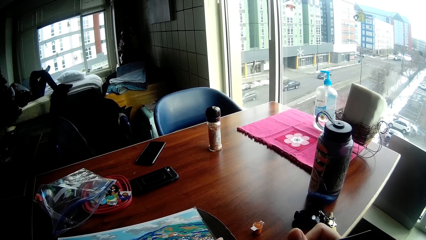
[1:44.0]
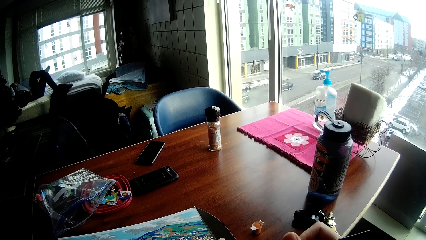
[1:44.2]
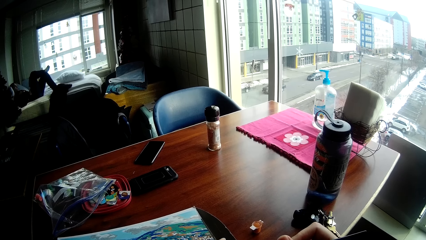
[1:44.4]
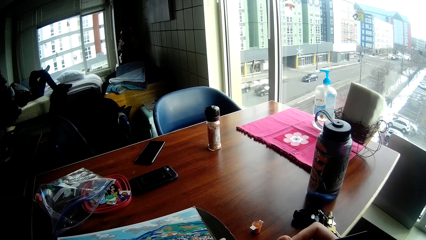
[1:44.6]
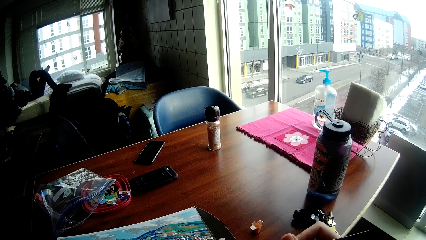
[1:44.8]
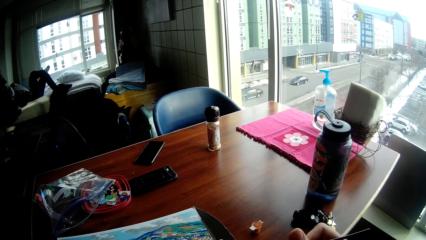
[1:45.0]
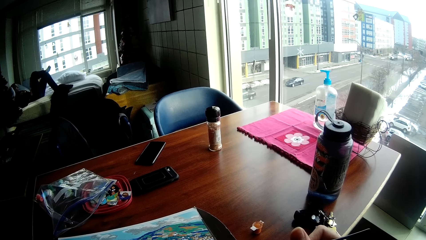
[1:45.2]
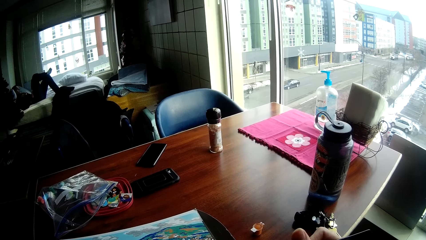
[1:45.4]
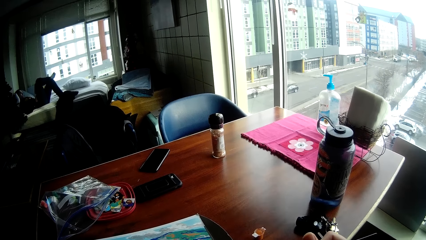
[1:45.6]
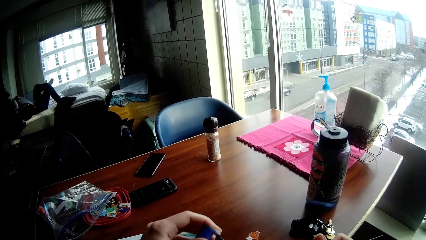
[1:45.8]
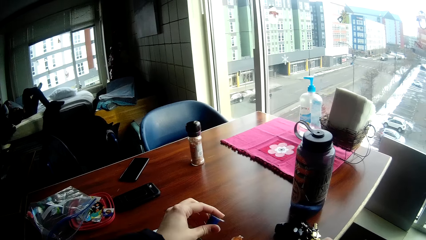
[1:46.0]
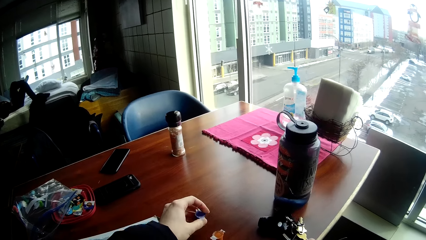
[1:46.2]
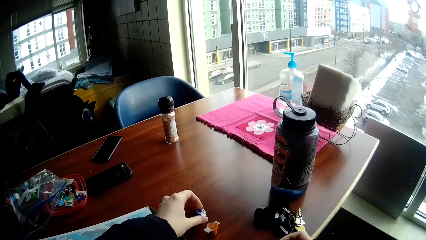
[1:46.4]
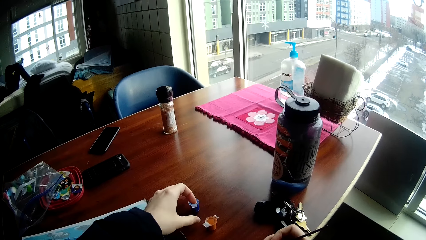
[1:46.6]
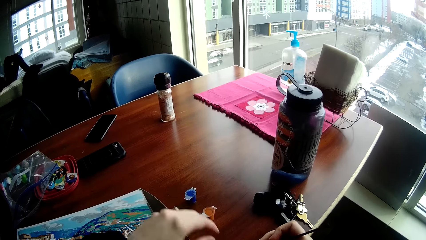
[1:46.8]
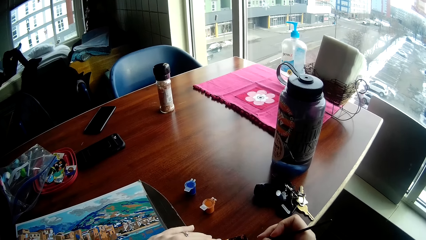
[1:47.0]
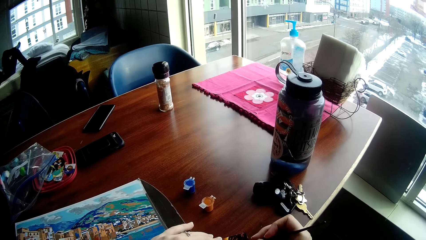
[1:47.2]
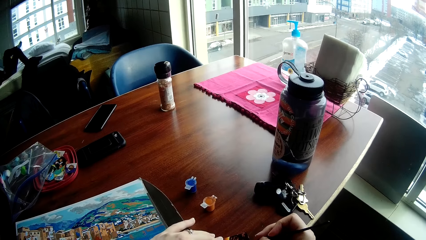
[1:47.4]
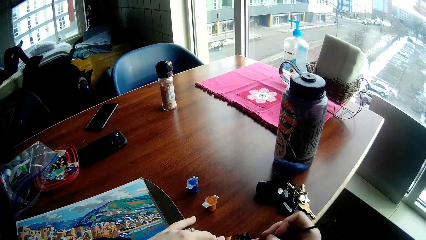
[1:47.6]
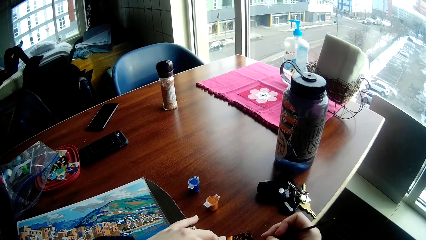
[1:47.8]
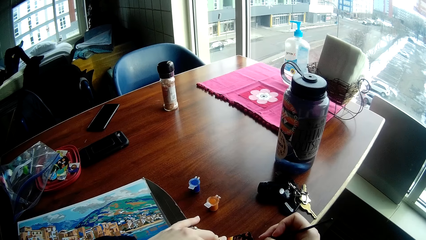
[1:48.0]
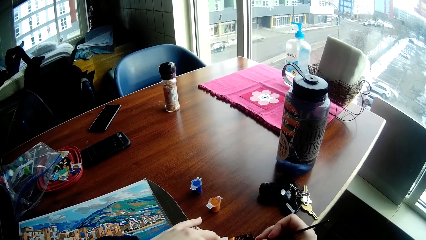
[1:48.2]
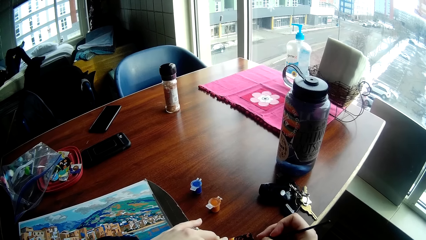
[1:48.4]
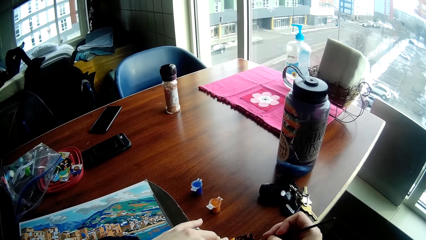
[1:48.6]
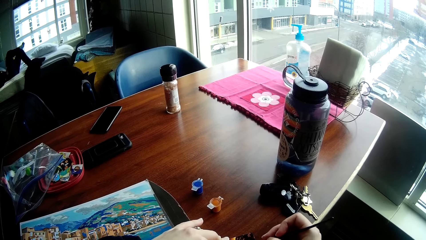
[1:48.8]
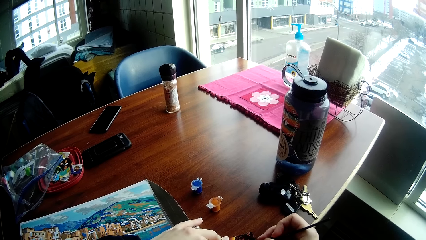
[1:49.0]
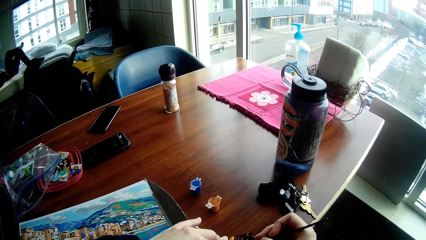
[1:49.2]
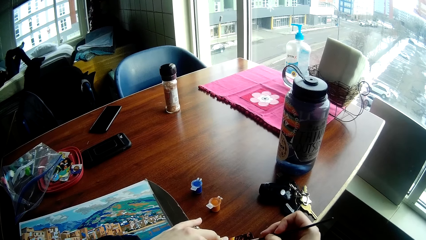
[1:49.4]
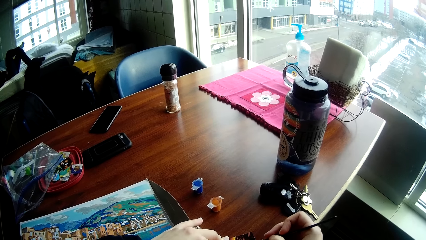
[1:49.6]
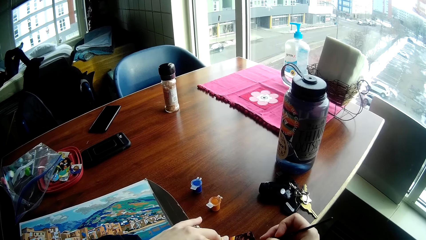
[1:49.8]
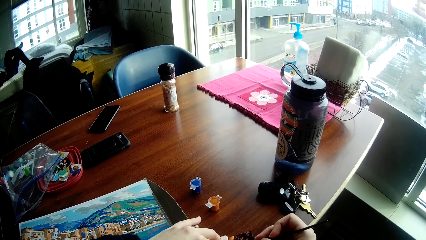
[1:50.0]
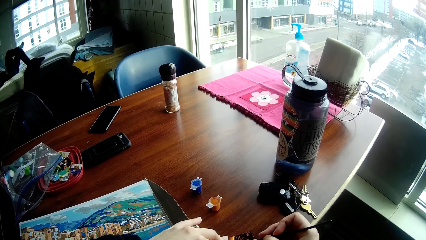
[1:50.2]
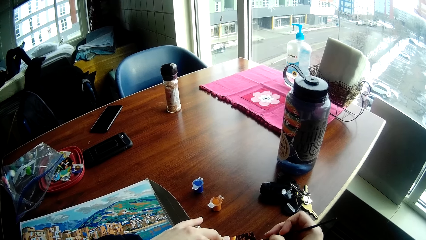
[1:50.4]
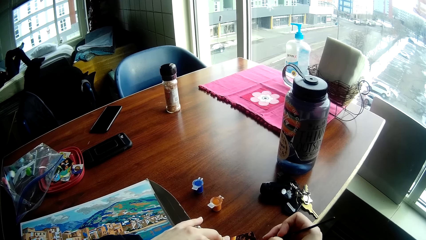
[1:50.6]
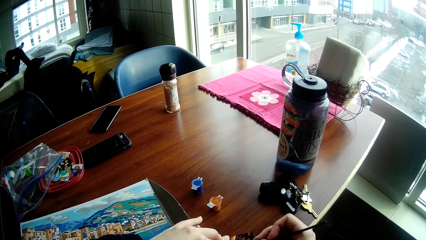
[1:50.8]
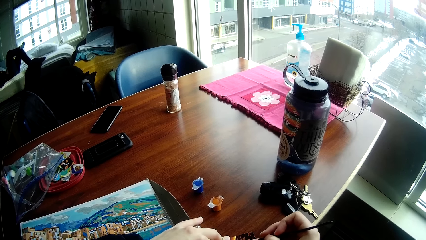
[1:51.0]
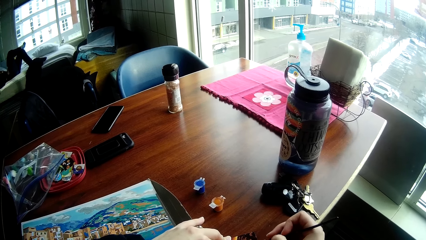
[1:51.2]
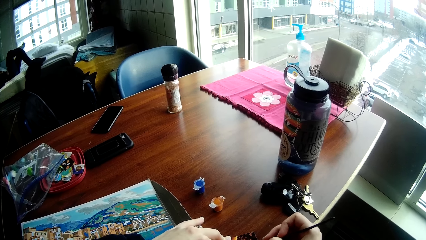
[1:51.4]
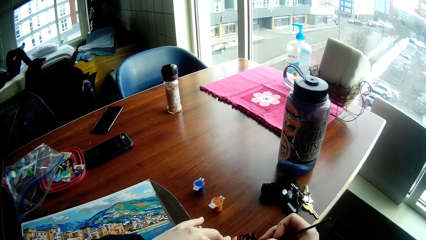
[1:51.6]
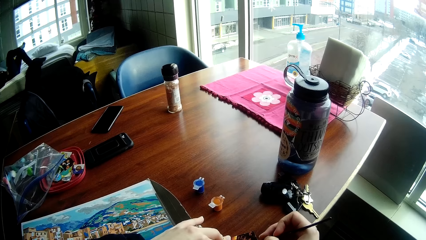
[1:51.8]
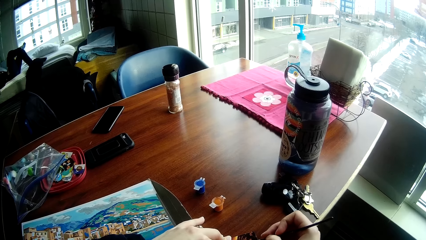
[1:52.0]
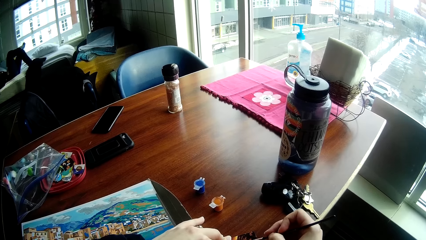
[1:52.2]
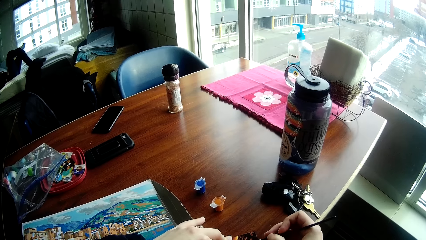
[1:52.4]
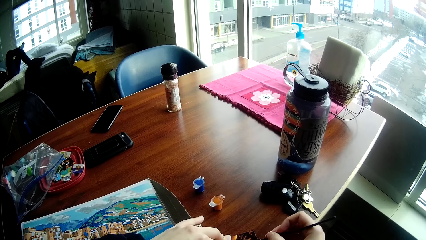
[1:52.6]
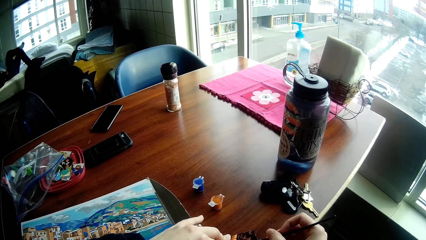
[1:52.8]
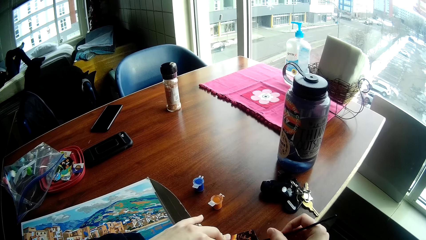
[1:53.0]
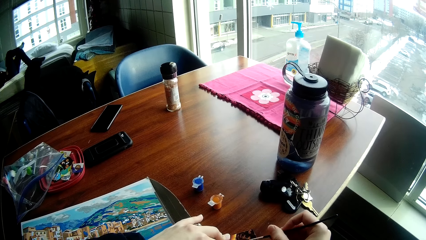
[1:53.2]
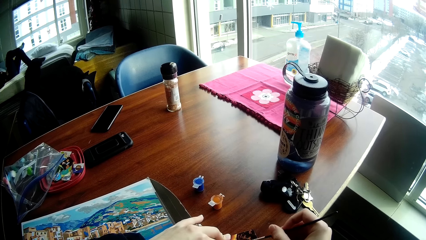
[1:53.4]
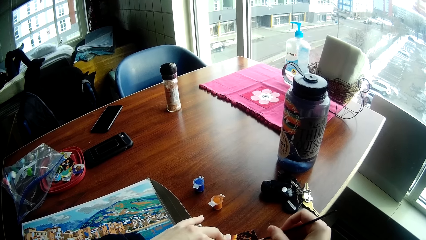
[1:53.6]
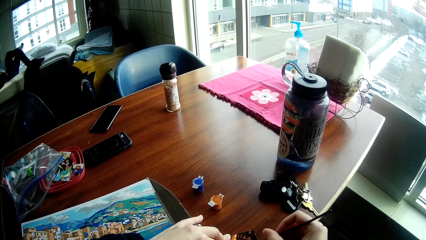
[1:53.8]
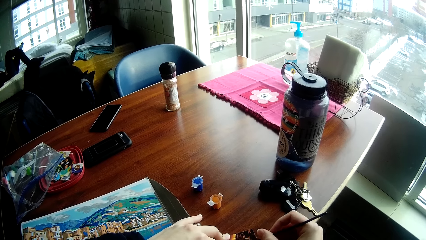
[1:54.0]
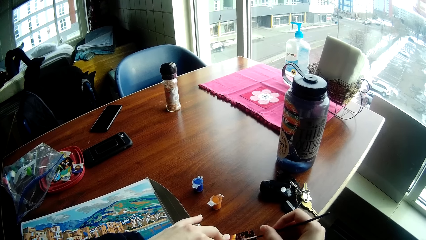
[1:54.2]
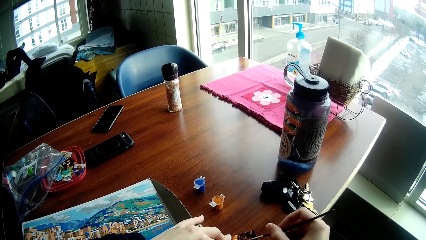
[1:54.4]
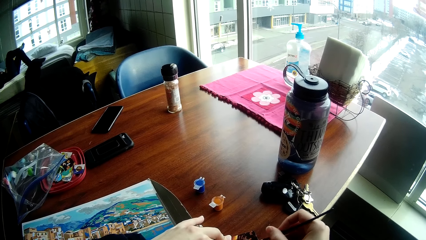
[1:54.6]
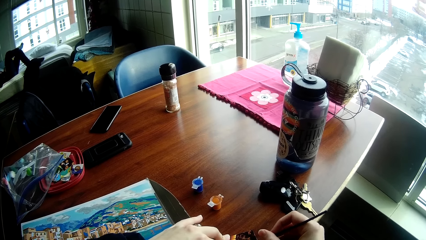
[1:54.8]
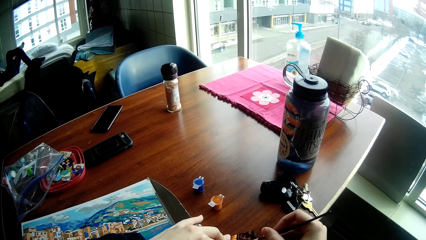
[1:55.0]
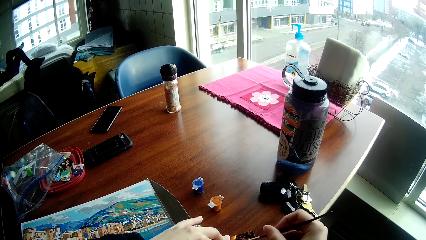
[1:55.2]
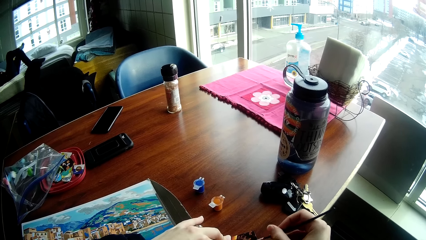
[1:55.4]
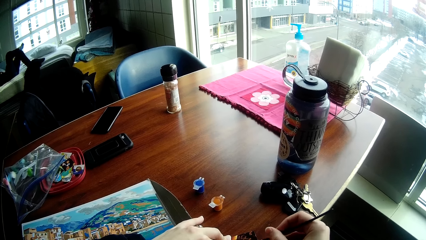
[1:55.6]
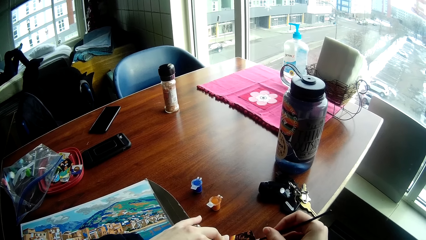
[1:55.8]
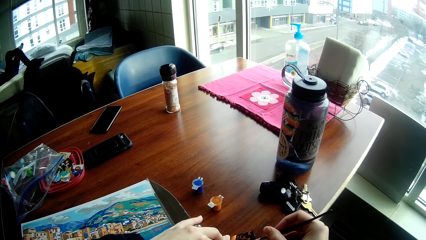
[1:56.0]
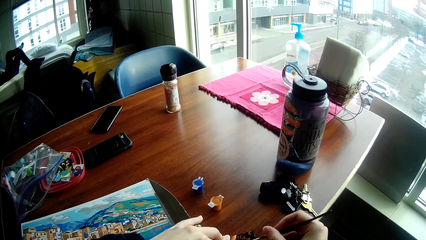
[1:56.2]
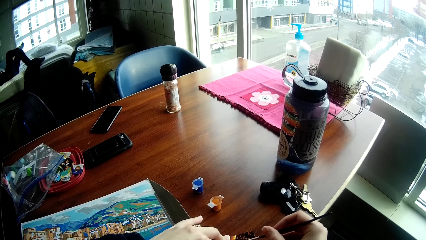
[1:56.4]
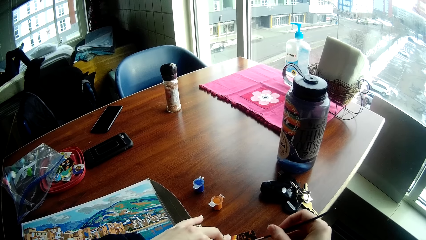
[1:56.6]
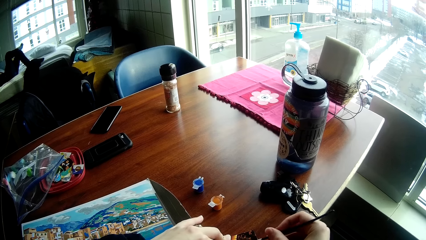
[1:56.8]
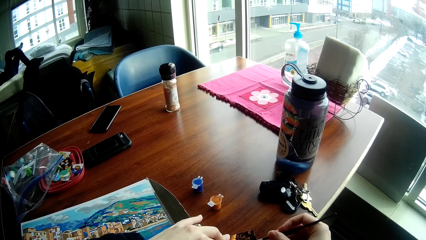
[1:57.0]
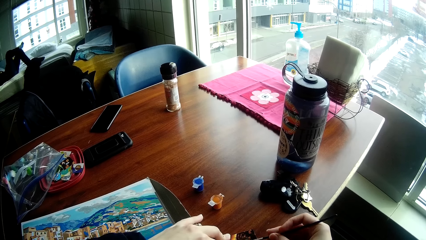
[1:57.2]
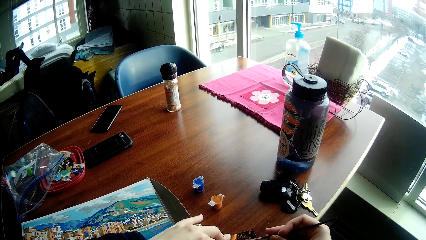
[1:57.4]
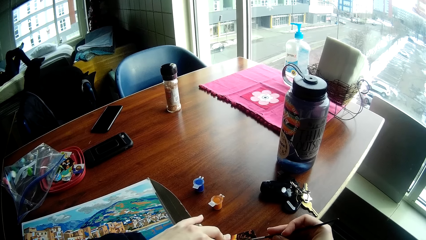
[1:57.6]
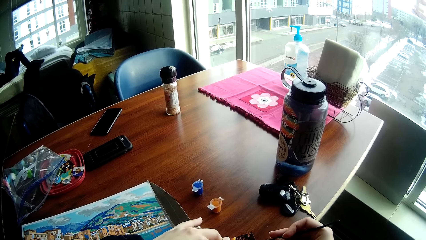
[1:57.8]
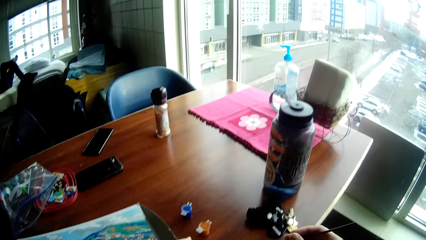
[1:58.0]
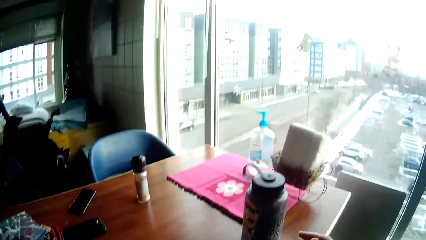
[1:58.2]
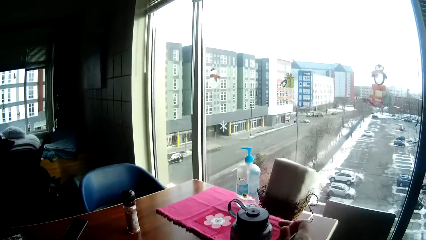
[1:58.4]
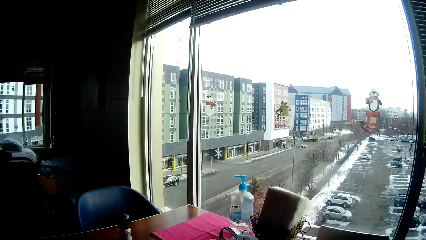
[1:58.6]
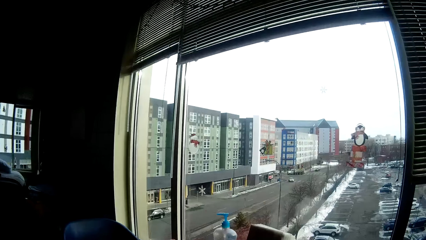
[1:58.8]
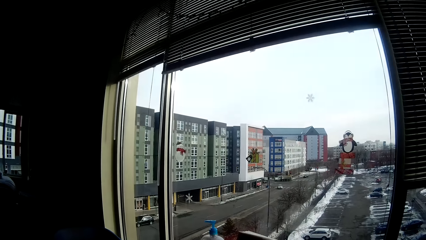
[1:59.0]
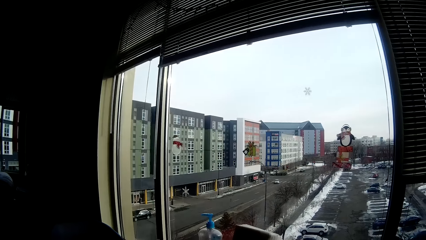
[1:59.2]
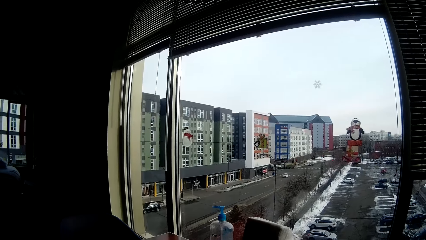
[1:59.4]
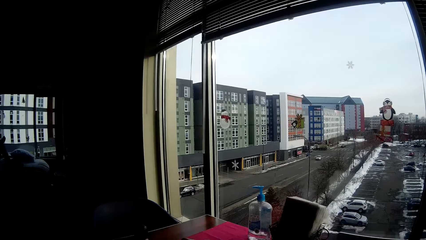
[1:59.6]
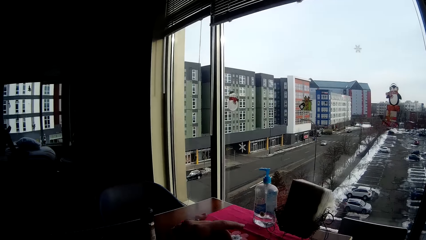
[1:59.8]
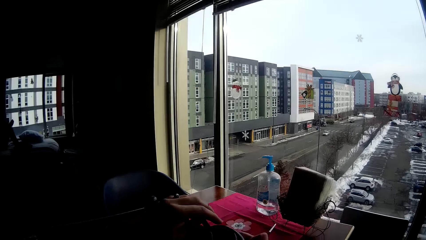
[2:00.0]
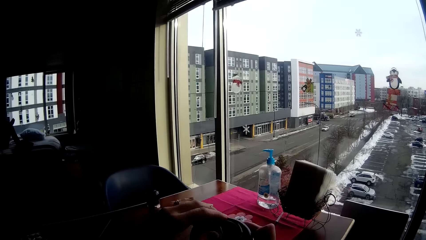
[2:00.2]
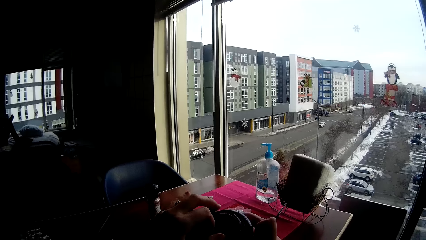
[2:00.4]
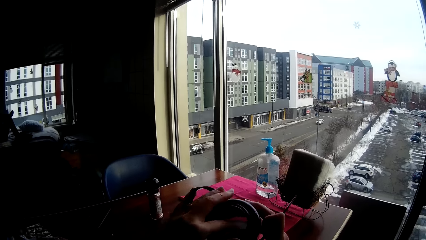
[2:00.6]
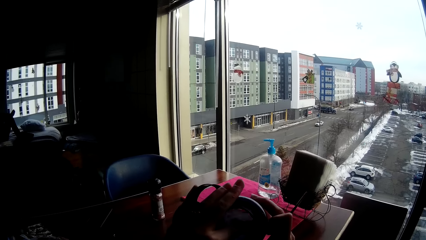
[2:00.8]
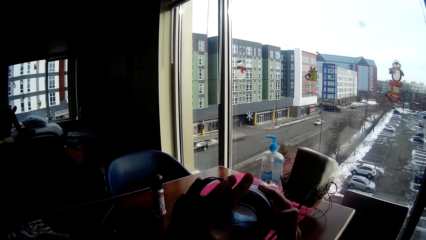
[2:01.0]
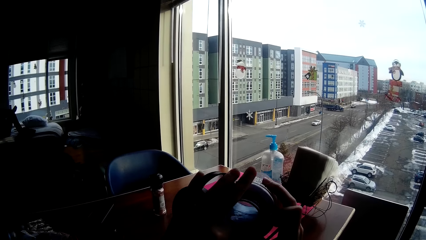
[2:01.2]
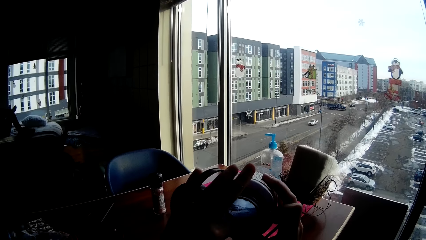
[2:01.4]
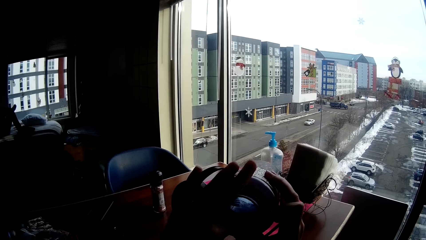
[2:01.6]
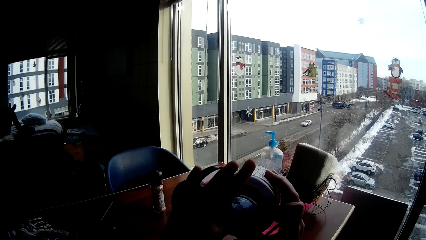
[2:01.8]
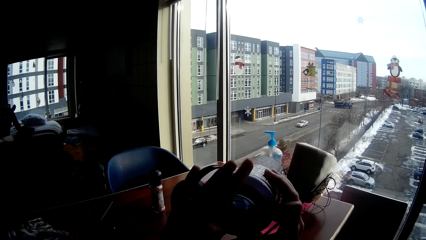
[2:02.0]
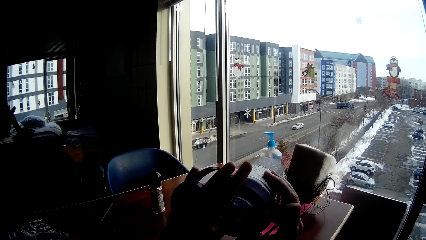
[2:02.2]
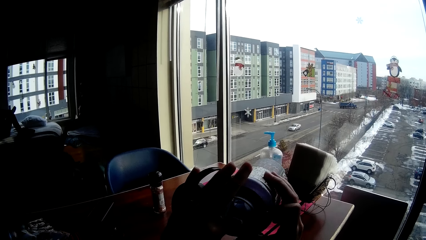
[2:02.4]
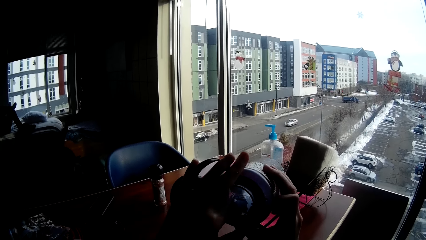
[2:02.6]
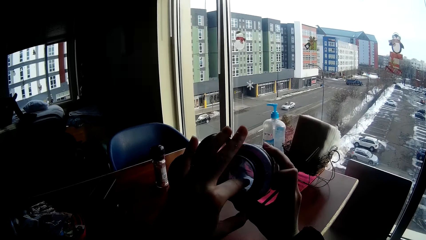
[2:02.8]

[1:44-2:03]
The camera wearer drops a container on the table with his left hand. He paints a card on the table with the painting brush in his right hand. He opens the water bottle. He holds the water flask on the table with both hands. He dips his left index finger tip into the water in the flask.
